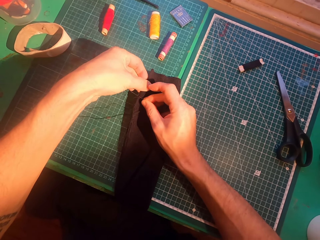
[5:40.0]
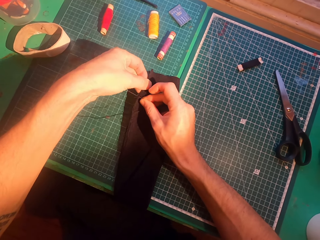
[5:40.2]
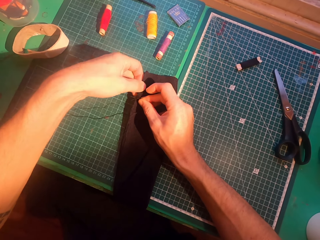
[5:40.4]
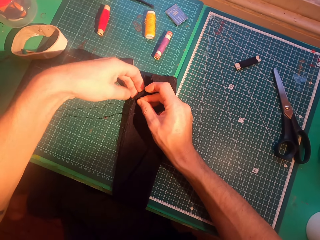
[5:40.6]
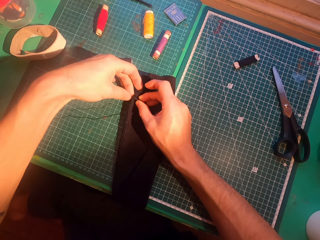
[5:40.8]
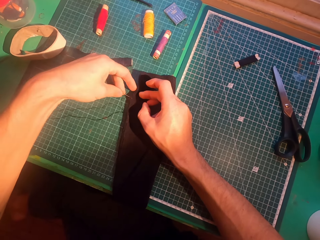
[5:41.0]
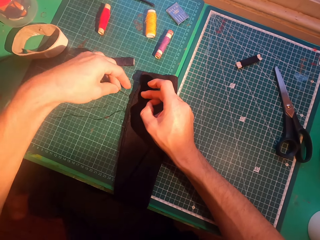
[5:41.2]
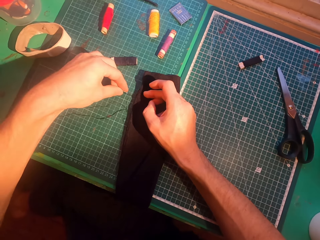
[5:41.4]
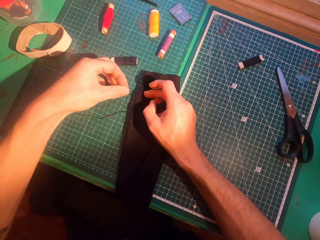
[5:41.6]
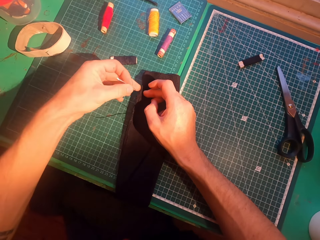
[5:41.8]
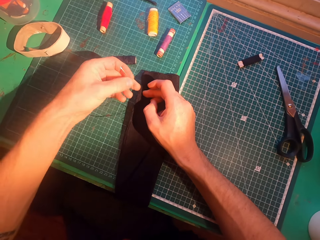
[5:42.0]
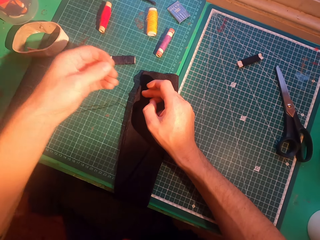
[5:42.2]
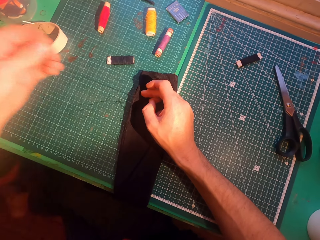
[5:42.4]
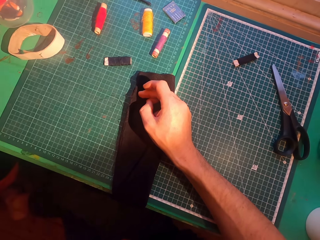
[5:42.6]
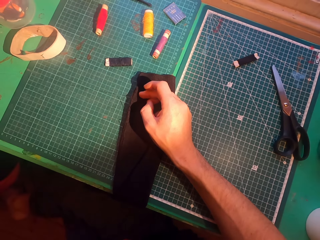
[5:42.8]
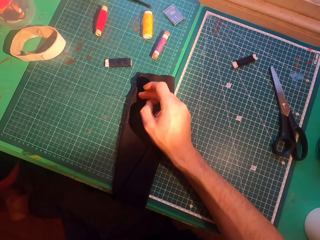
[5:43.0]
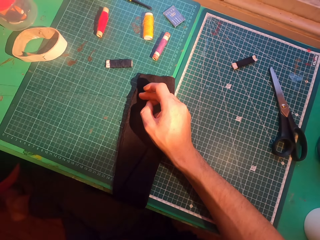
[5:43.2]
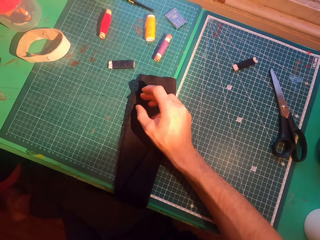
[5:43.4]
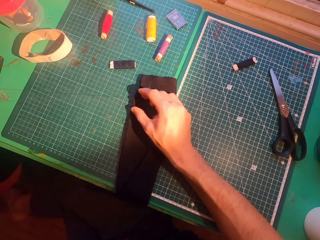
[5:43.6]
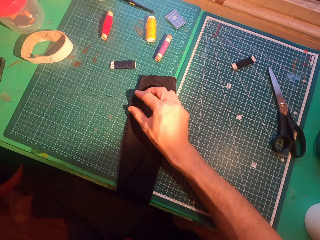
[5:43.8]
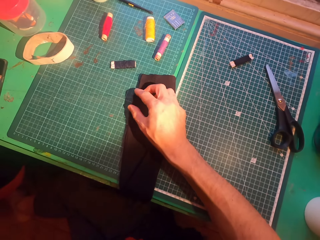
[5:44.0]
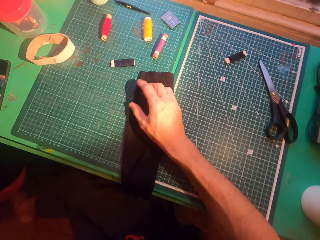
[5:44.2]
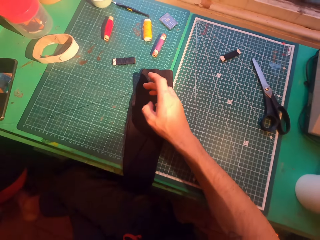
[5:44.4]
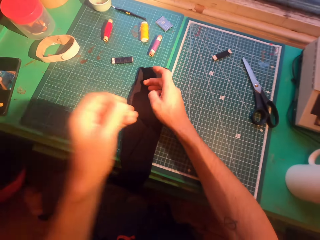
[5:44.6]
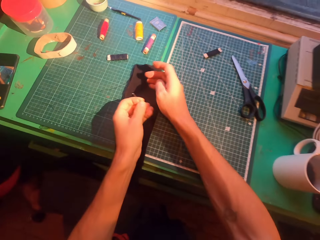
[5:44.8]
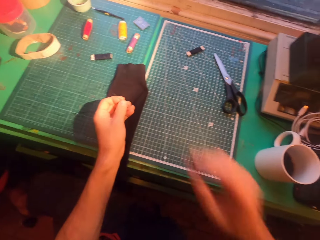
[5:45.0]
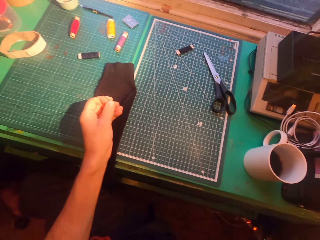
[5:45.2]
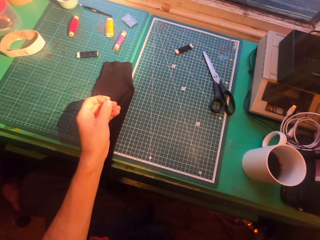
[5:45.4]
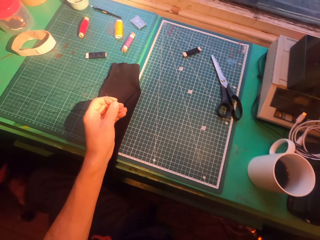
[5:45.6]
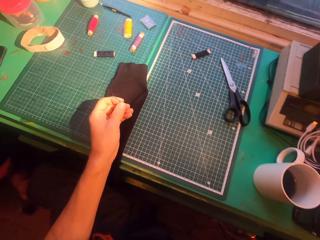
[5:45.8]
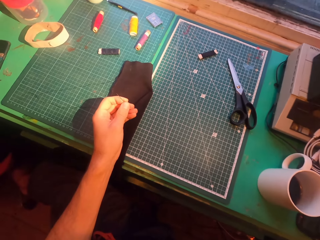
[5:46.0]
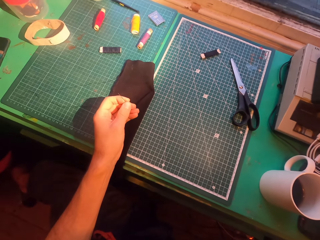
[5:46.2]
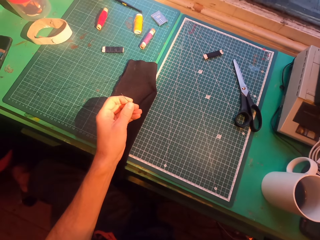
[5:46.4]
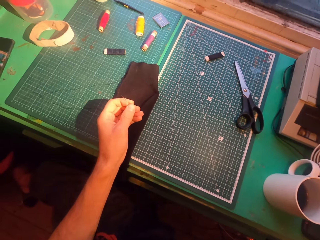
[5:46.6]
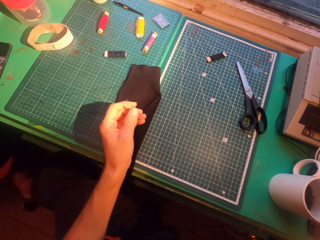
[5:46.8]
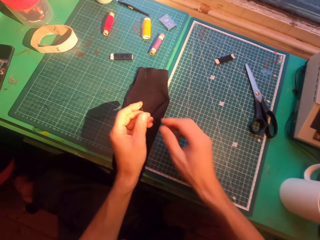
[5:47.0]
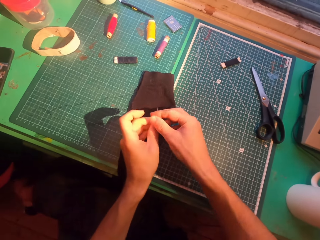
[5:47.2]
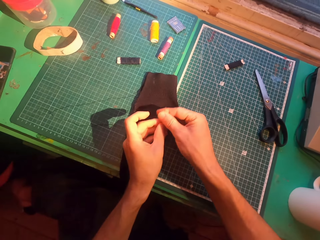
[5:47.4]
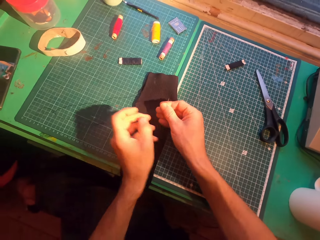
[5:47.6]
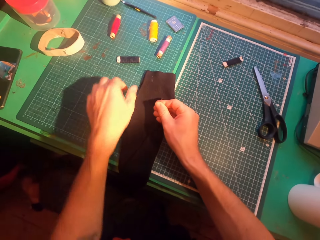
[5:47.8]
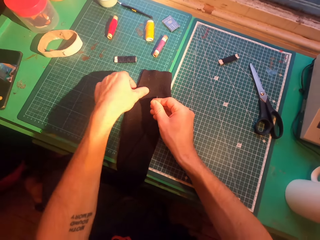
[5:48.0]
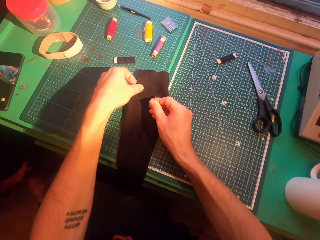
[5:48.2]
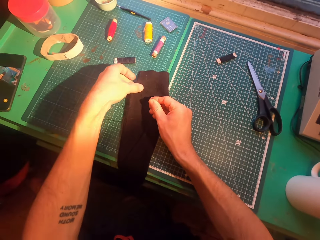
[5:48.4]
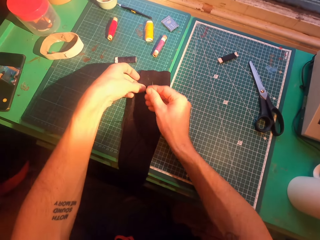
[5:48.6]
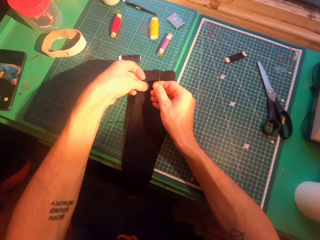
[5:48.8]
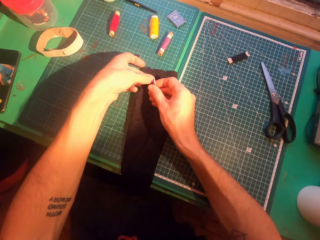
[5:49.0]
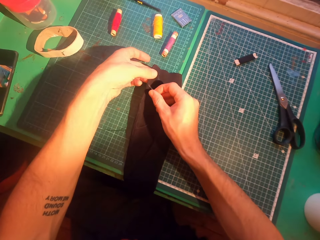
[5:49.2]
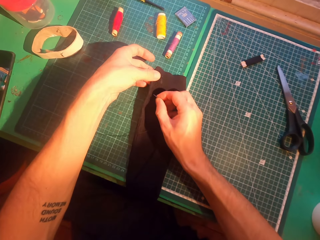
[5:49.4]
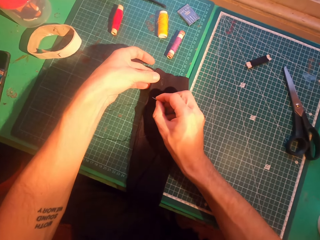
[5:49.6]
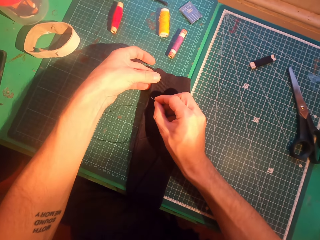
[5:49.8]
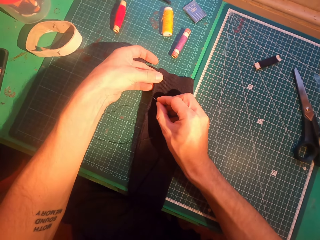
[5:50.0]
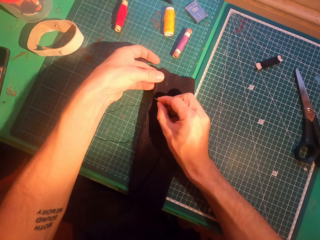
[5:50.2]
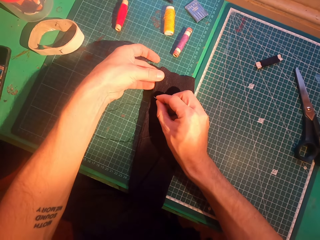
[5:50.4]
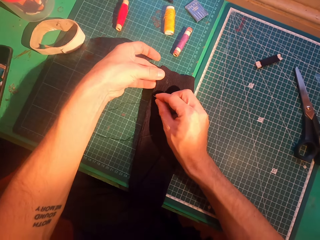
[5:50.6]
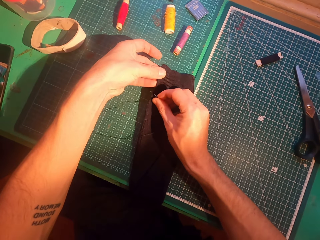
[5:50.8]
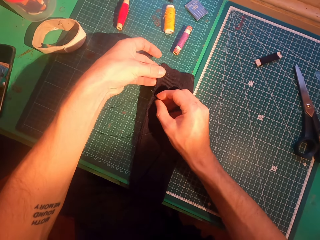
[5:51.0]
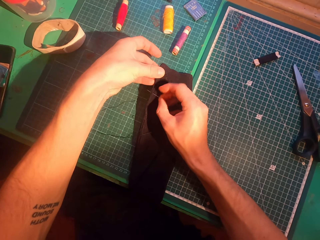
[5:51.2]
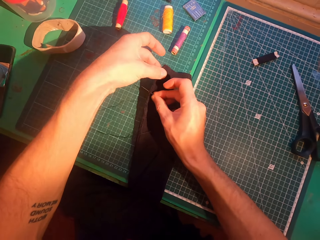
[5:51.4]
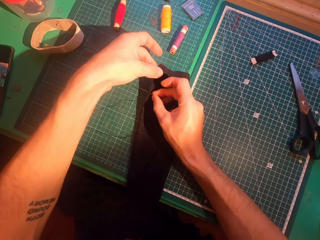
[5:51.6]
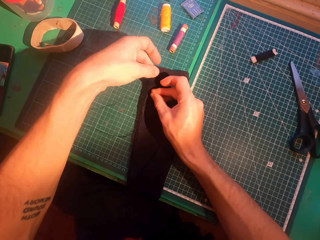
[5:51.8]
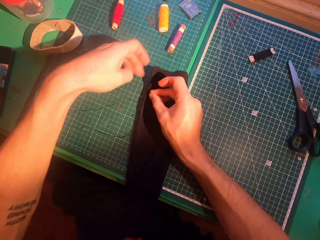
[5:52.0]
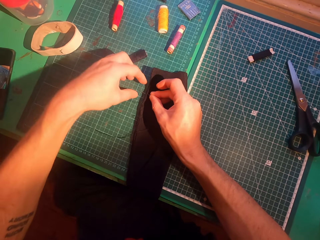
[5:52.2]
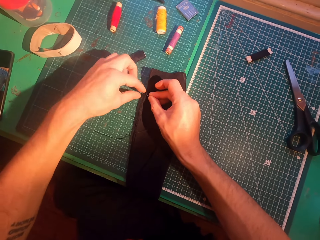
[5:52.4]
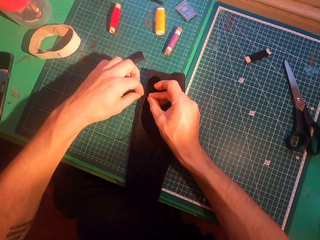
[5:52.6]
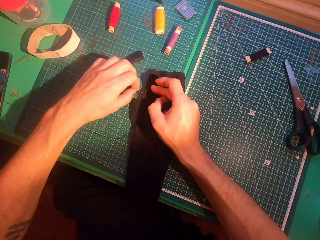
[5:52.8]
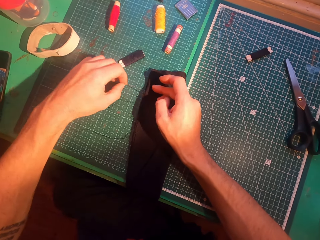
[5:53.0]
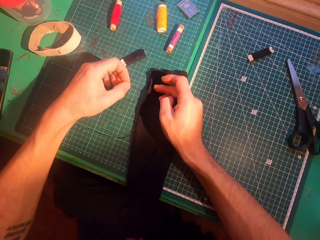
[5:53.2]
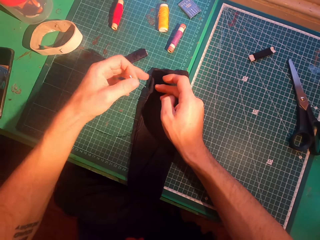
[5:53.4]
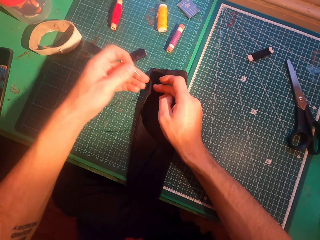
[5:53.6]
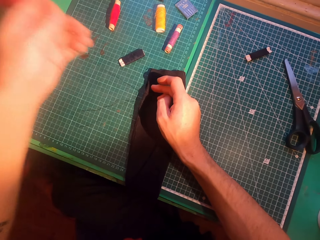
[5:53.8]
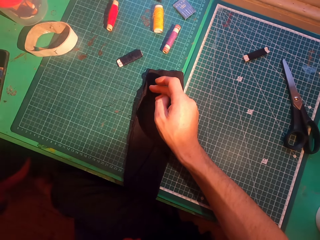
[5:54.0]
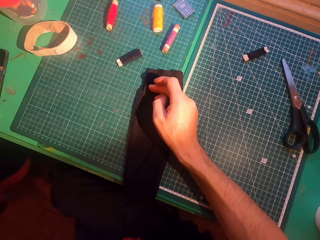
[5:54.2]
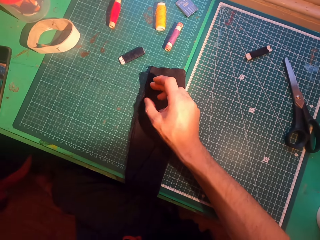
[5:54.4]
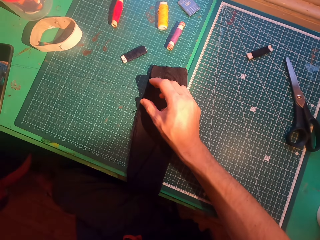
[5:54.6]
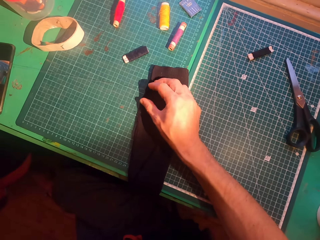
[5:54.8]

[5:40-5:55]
The camera wearer straightens a thread. They lift the right hand. They touch the face. They align a sweater. They sew cloth. They insert a needle in the sweater. They straighten the thread.

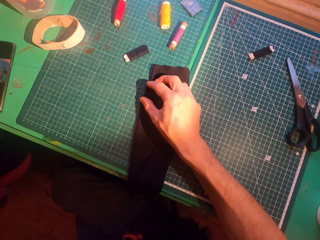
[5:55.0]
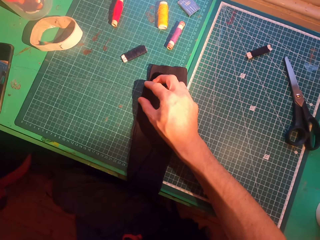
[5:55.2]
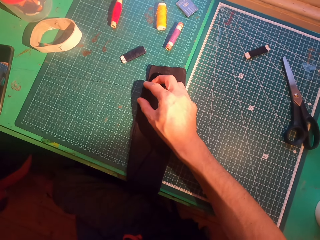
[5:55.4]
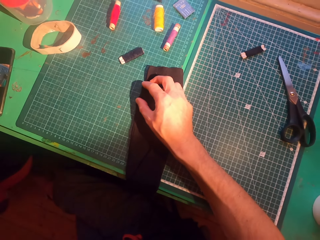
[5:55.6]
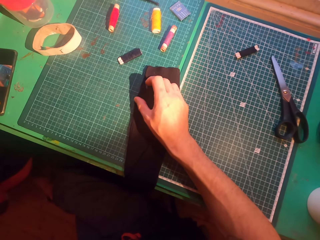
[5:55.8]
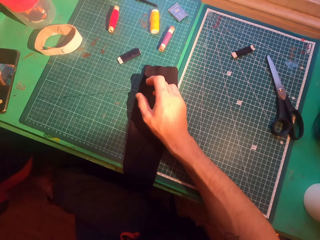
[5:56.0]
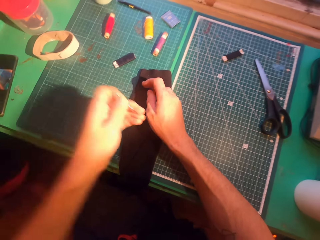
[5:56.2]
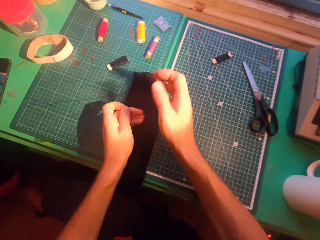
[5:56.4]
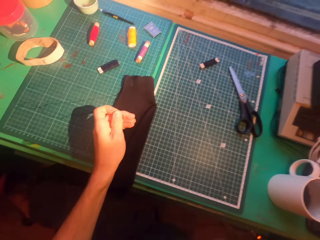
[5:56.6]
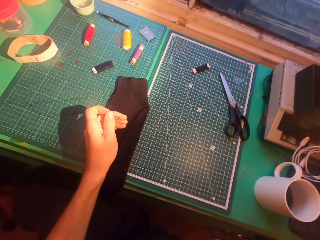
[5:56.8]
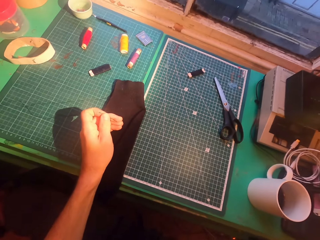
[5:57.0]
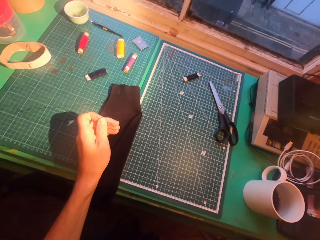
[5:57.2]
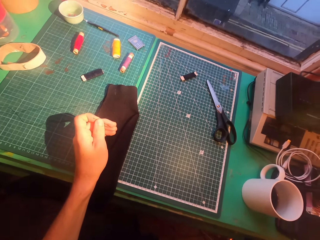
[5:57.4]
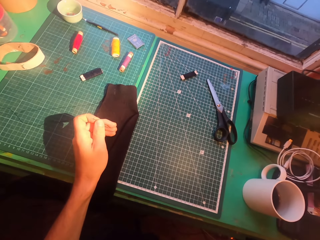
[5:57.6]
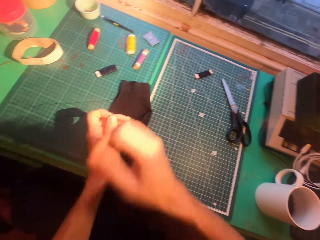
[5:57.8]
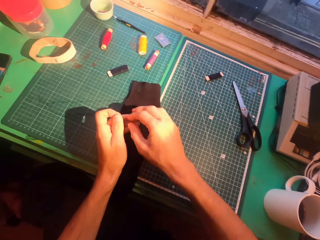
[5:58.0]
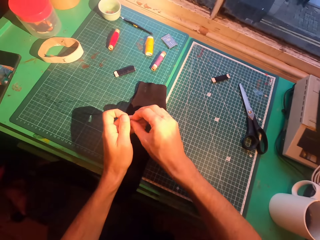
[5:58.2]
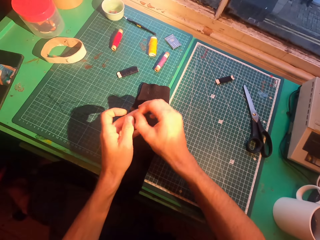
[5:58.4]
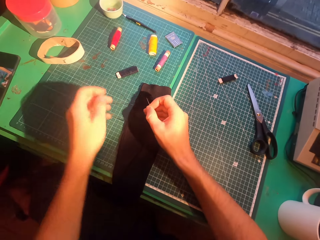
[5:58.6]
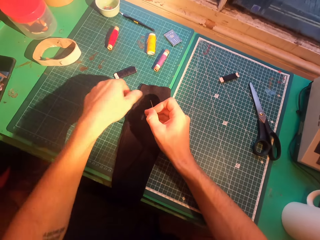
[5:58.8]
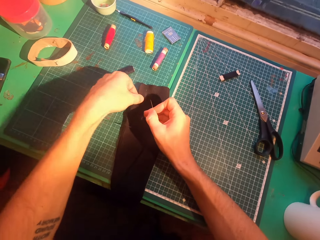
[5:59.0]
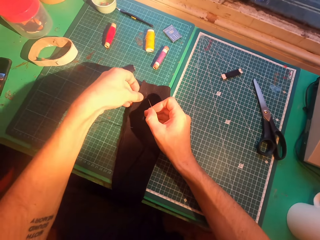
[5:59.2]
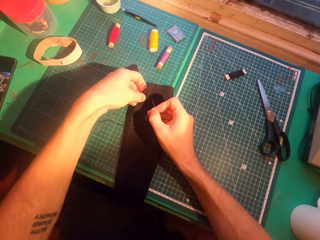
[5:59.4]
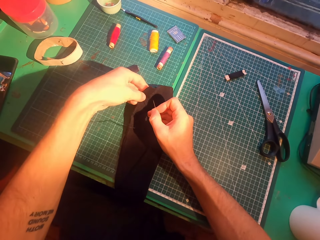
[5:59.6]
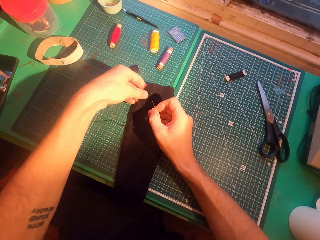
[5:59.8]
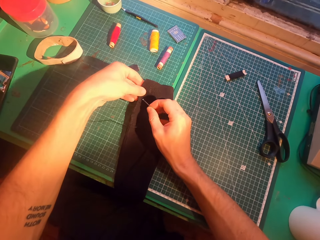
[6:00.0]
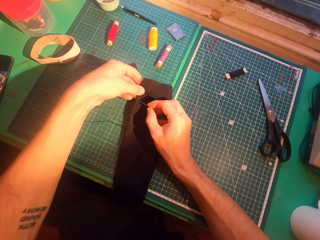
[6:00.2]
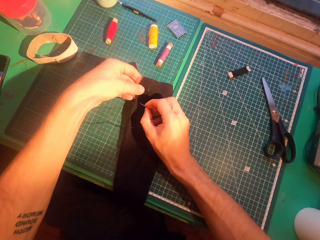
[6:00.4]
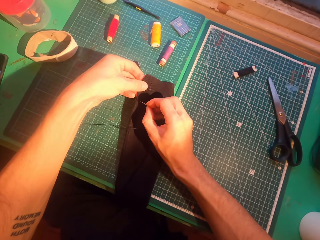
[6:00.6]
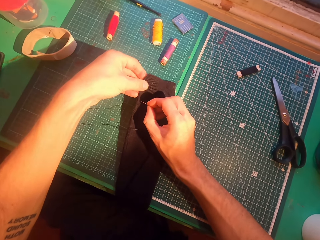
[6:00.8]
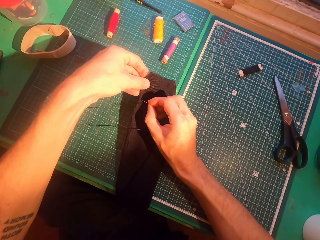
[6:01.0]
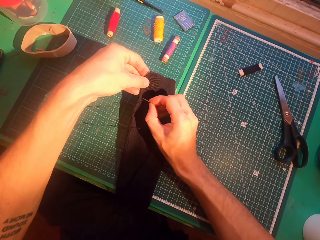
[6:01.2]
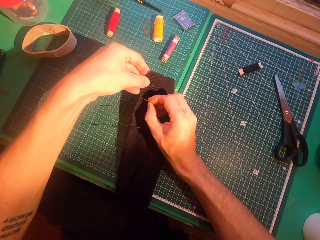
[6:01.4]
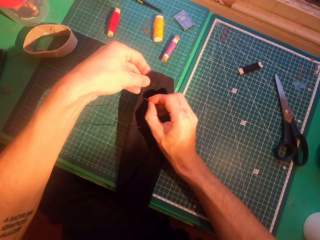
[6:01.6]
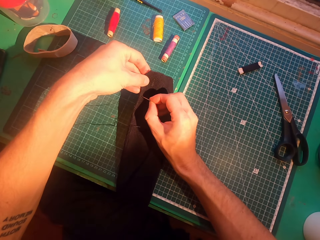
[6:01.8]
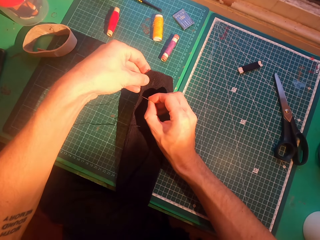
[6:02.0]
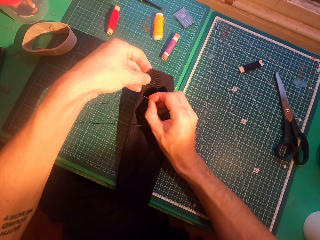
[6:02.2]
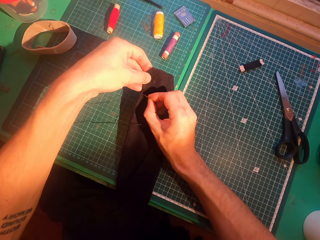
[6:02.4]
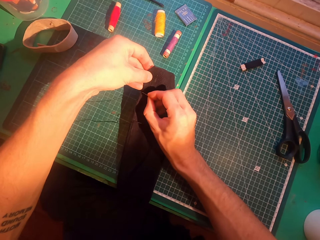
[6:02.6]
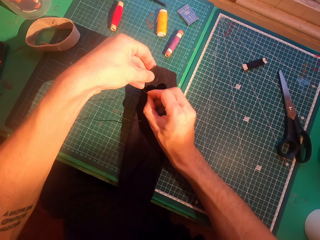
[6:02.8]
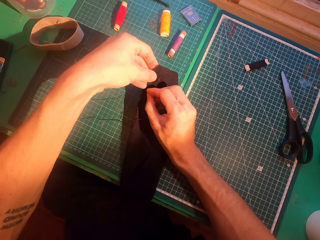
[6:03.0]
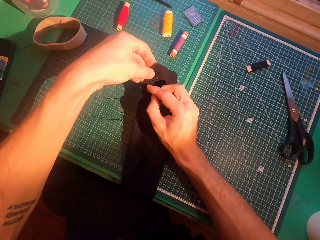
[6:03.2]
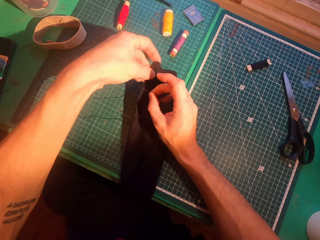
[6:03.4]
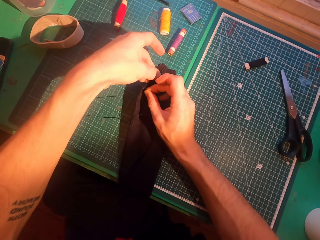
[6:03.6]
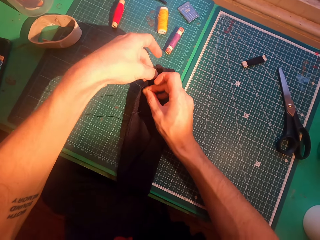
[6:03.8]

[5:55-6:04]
The camera wearer touches the face. They lift the right hand. They insert a needle in a sweater.
